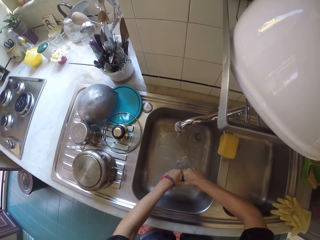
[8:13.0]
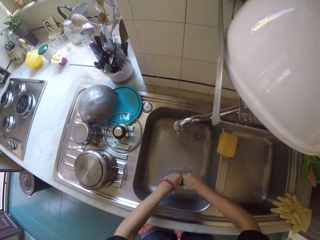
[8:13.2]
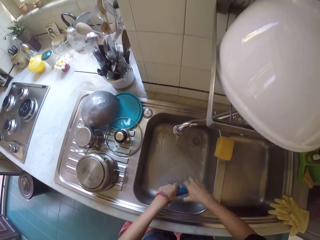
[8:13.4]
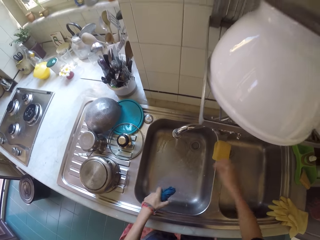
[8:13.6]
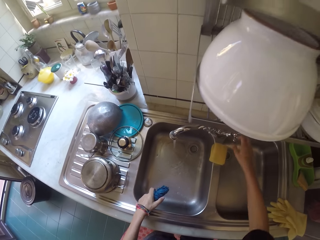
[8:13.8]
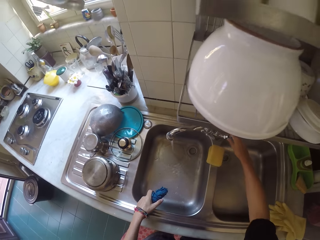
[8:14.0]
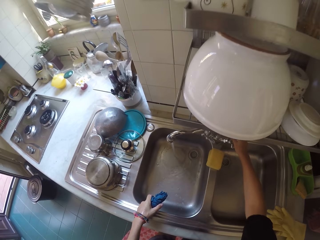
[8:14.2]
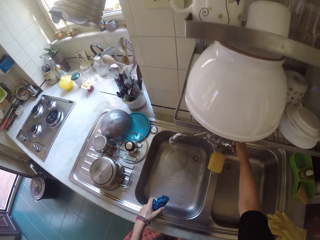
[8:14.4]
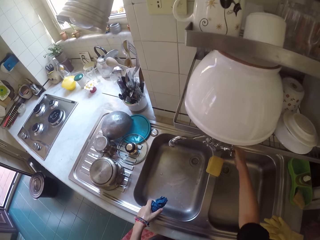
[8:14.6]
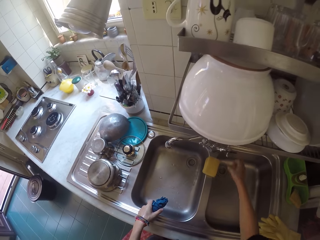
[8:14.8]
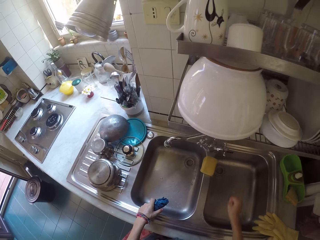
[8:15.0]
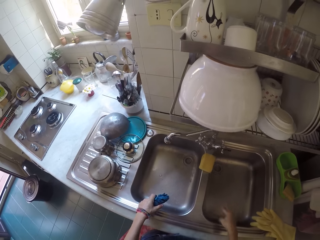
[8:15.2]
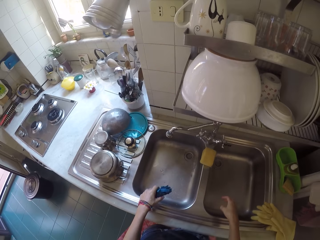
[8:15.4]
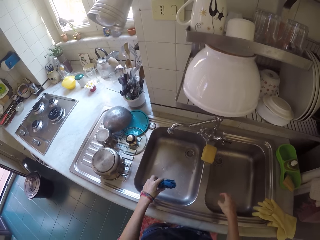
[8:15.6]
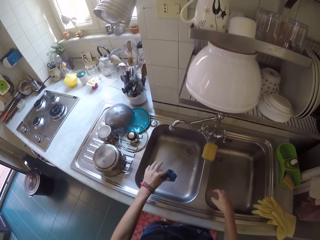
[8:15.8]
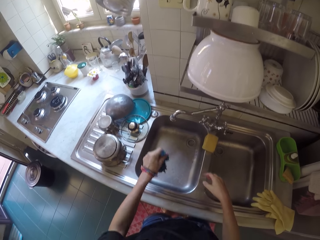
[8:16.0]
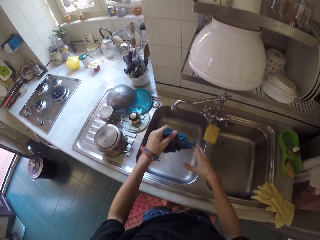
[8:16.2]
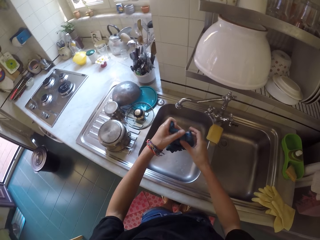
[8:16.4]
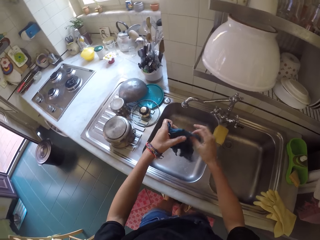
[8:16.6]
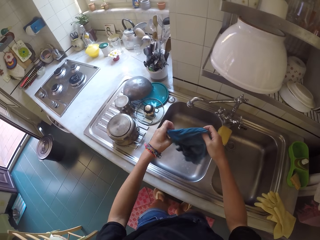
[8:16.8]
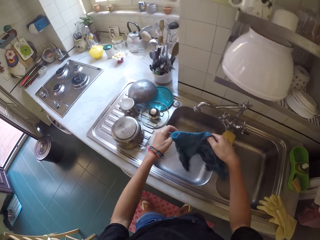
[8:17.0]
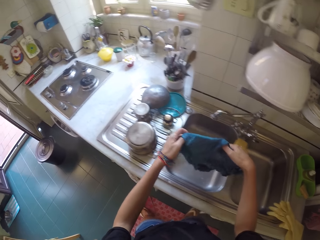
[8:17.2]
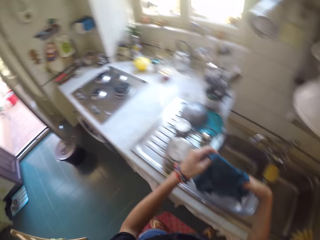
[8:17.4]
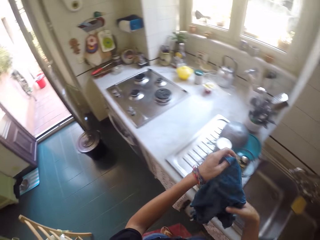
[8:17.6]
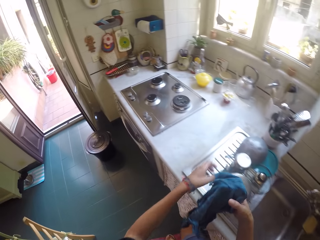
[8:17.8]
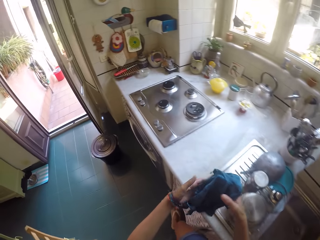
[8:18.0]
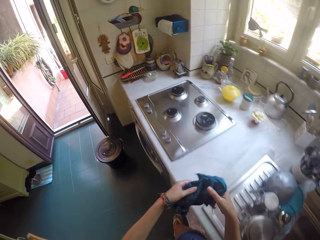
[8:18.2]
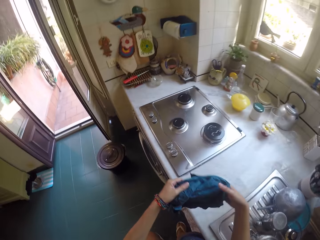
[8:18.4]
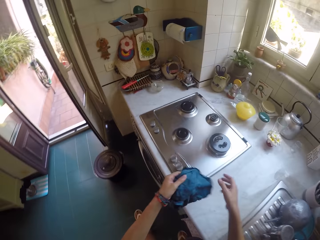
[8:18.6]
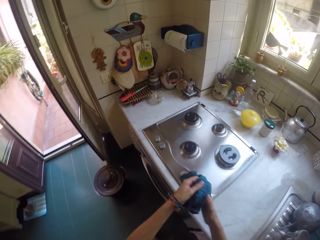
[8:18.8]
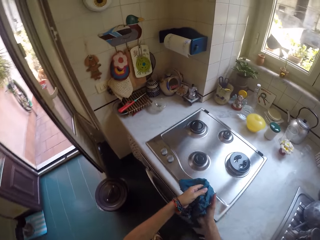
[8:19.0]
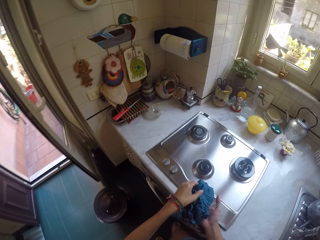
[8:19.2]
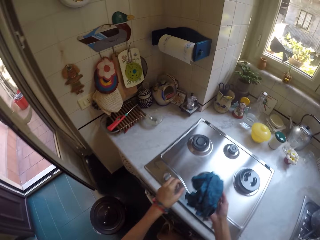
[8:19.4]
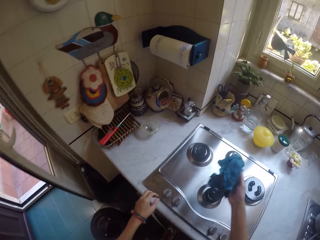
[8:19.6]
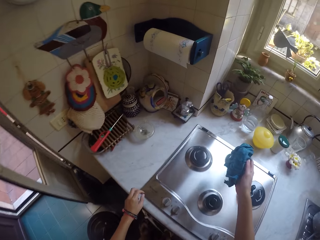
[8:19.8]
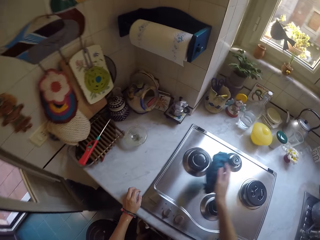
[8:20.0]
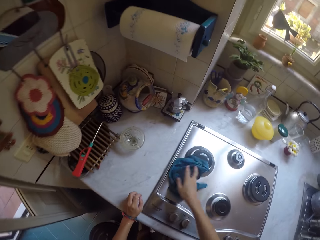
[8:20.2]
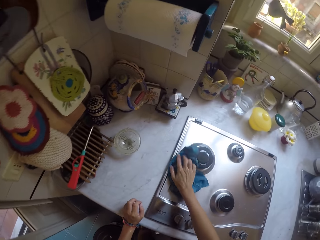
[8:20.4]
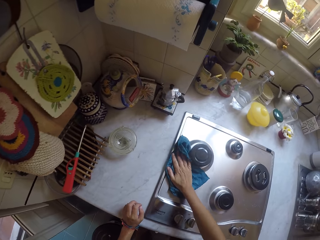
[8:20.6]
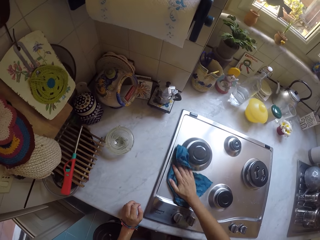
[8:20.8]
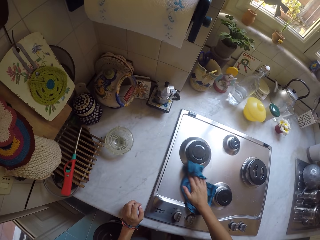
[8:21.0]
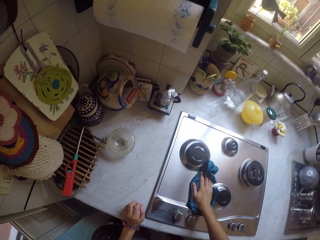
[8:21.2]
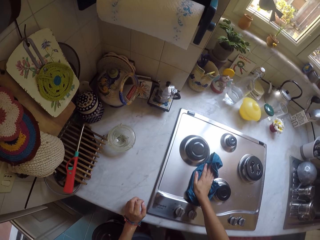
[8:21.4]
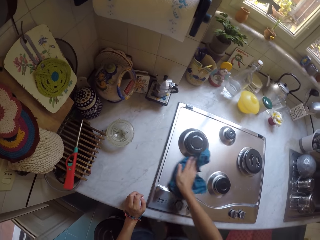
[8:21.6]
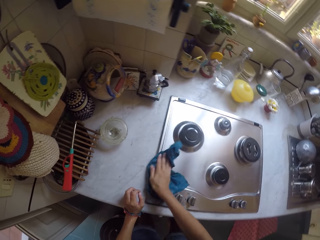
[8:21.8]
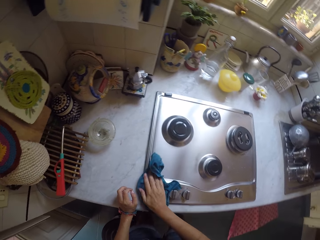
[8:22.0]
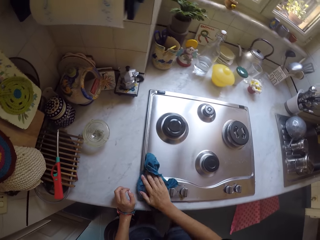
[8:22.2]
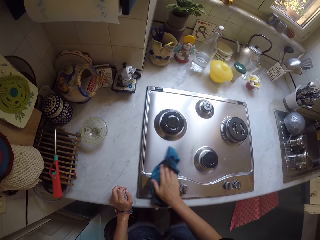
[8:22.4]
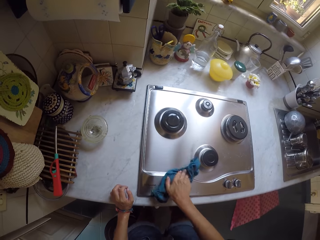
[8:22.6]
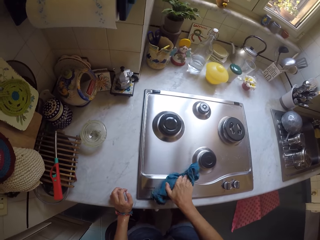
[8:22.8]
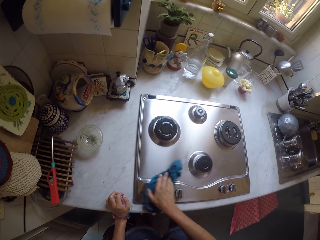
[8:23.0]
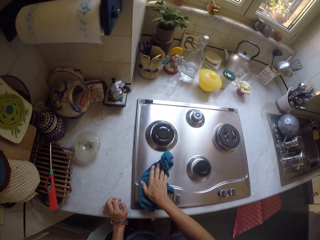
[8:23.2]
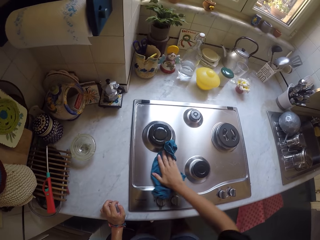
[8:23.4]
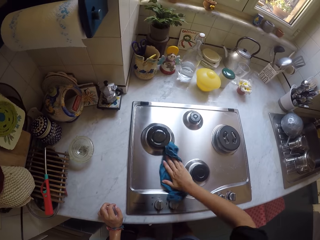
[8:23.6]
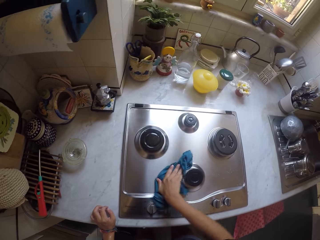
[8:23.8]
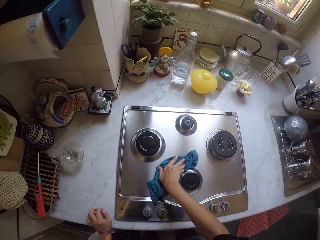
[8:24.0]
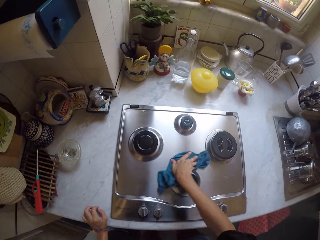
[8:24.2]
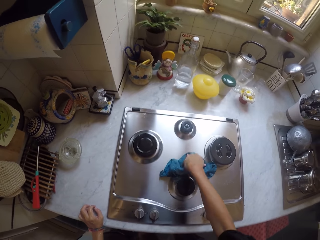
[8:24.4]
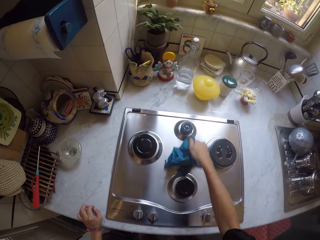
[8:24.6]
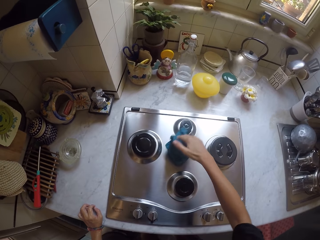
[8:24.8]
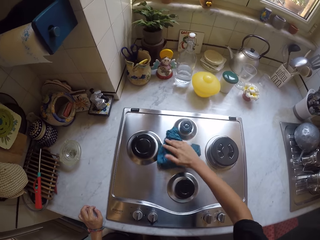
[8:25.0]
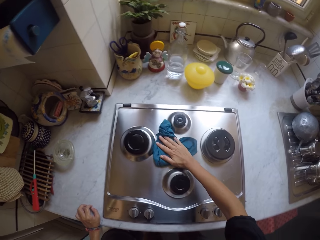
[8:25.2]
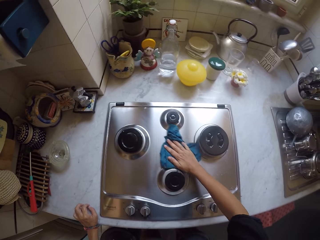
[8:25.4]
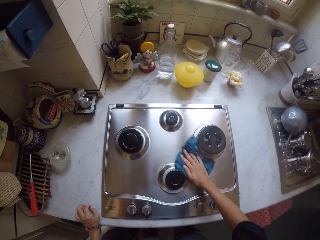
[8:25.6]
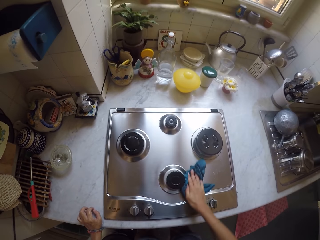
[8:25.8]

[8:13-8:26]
The camera wearer turns off the tap. They wipe the cooker with a rag.

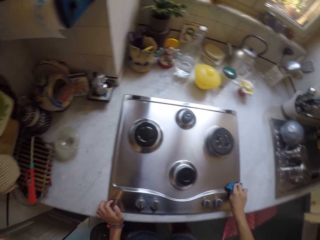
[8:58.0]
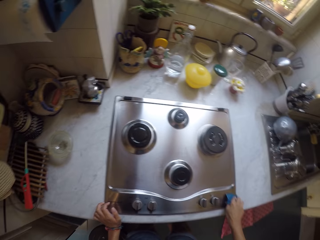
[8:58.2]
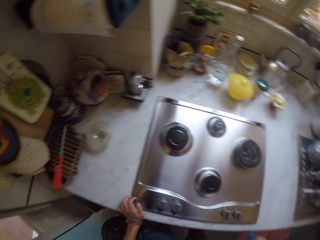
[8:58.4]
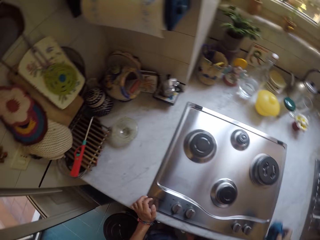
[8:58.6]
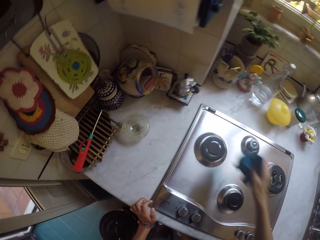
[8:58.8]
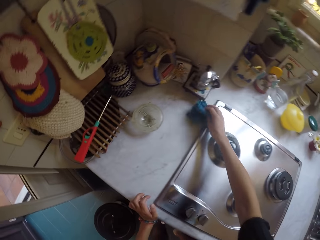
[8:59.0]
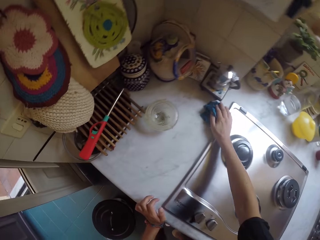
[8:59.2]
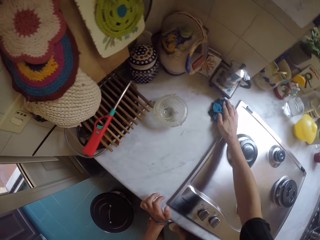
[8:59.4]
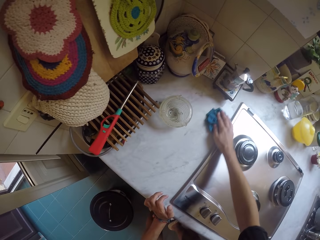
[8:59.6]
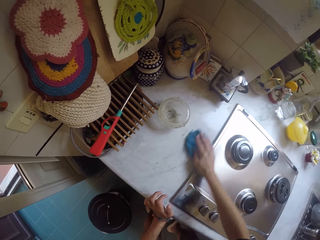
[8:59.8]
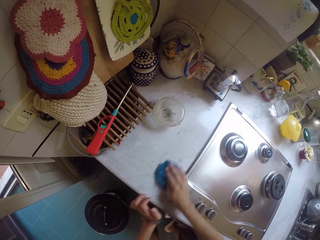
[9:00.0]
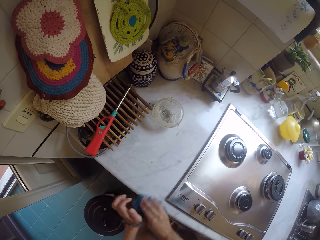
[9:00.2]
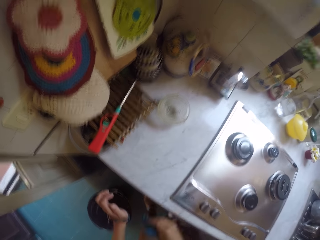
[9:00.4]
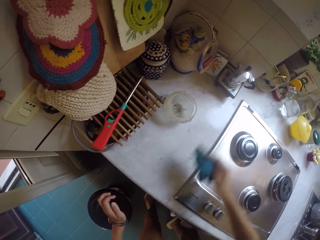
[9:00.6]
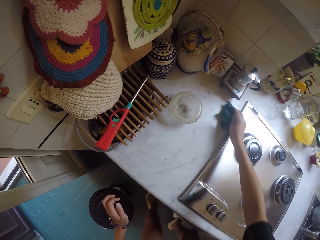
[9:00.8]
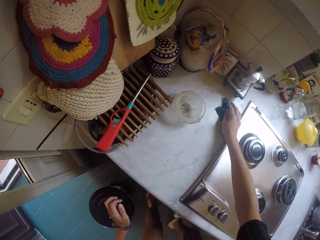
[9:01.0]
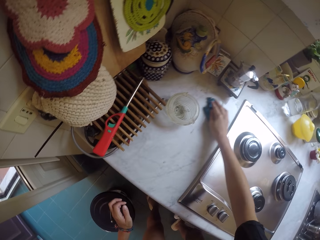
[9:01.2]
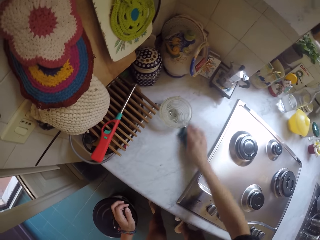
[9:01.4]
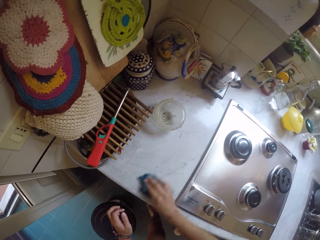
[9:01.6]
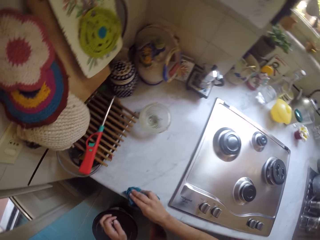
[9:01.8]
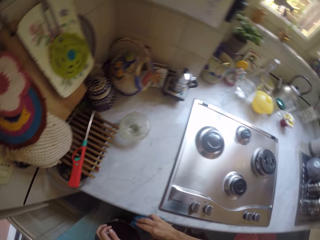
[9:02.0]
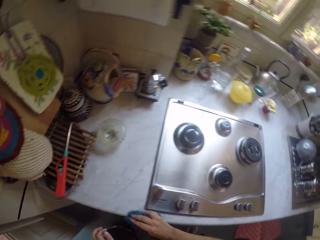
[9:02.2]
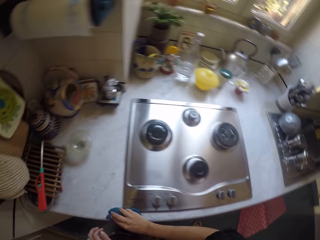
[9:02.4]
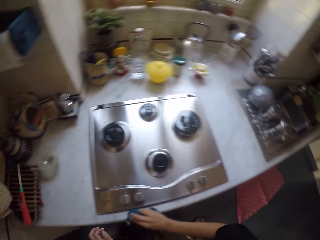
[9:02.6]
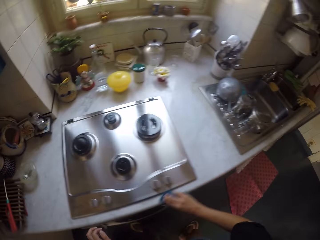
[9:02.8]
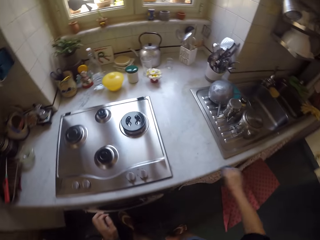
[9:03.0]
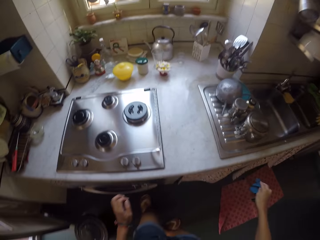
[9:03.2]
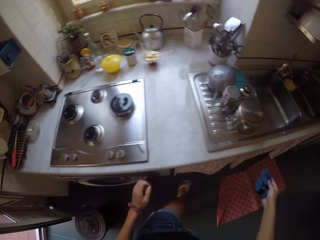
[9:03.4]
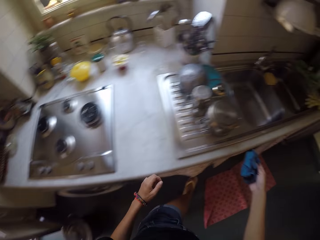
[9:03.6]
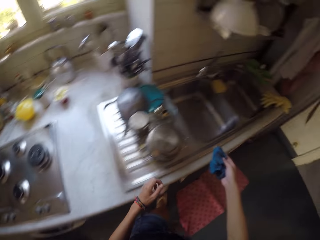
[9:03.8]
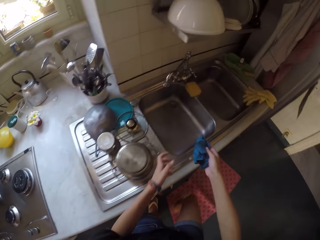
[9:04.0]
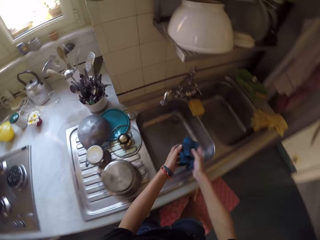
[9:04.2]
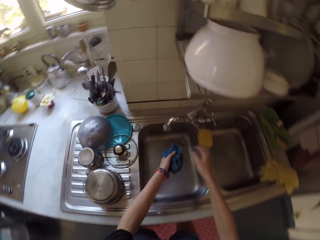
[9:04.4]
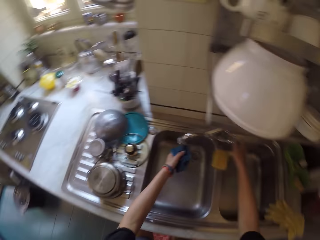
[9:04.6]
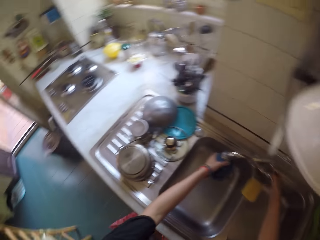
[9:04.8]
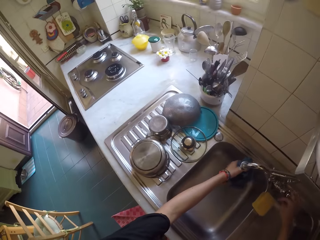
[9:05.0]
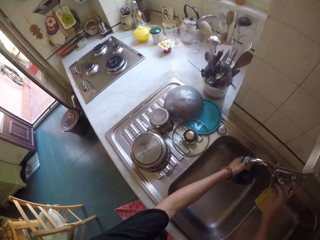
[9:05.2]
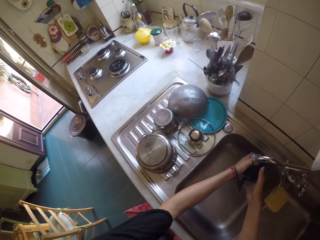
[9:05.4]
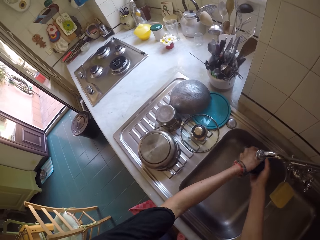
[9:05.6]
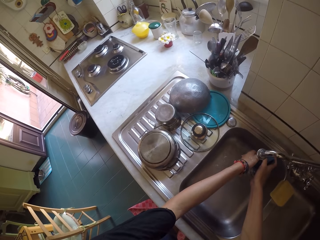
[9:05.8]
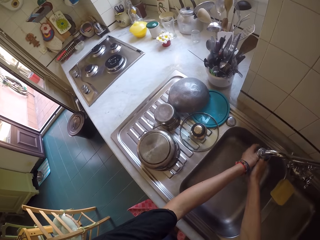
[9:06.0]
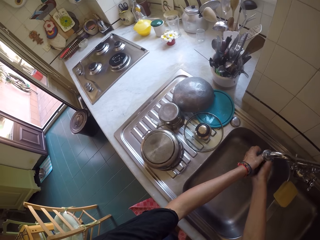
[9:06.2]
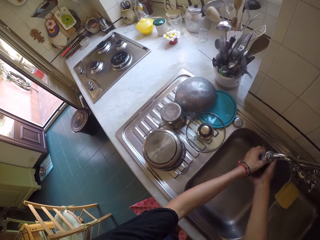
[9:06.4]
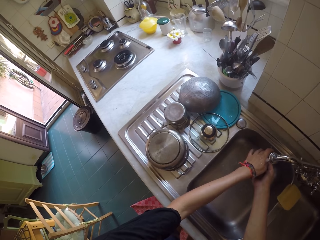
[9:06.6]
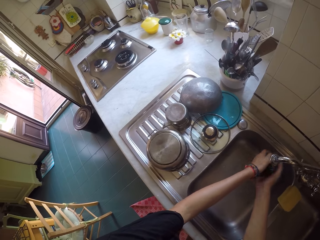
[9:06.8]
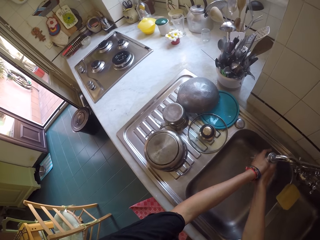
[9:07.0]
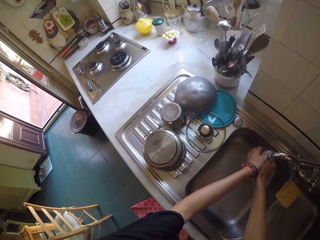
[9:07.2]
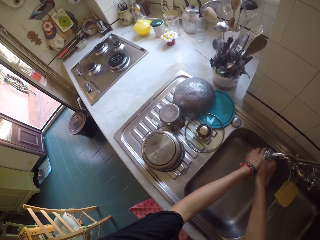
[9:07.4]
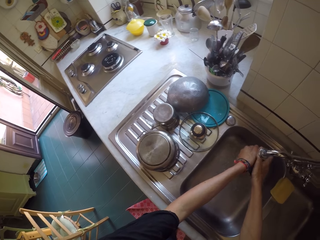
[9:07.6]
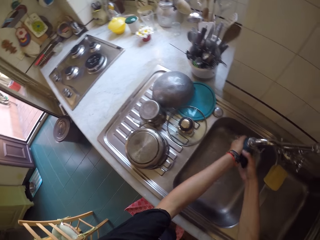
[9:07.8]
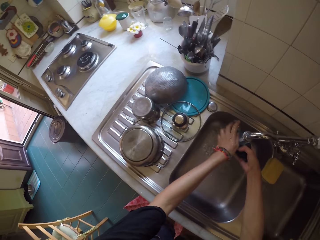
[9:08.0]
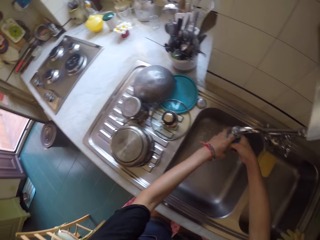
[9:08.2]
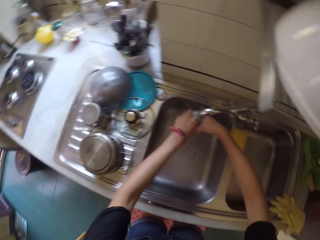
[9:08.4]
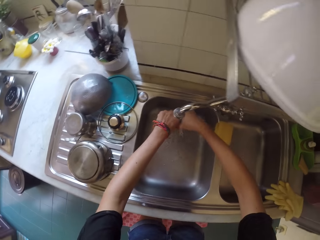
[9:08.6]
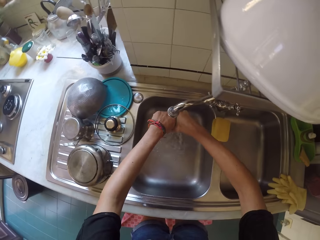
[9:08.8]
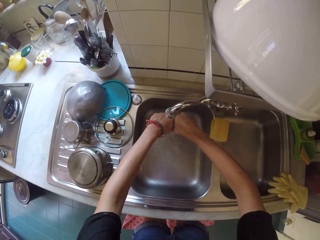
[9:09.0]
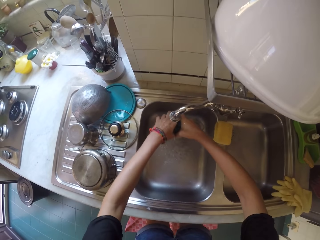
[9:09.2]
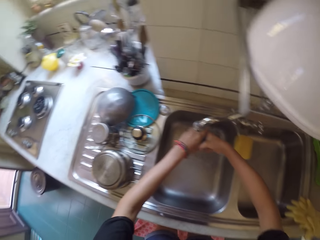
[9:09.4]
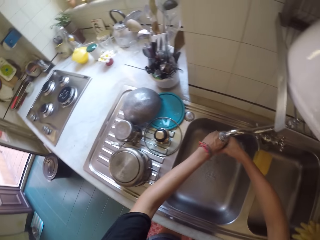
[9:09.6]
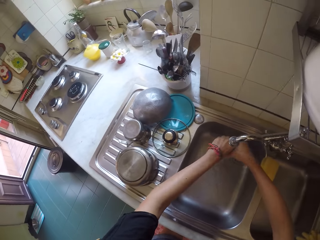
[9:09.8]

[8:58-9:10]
The camera wearer wipes the surface with a rag. They open the tap. They wash the rag.
